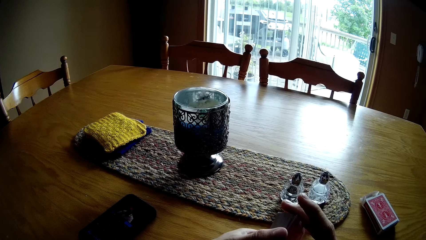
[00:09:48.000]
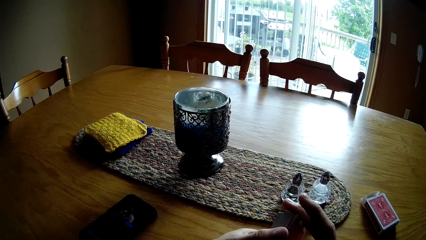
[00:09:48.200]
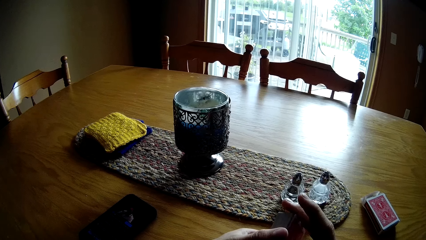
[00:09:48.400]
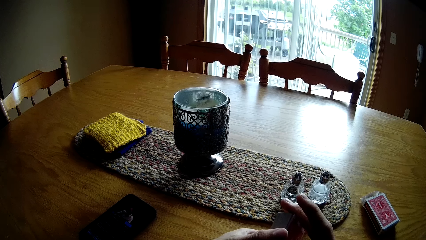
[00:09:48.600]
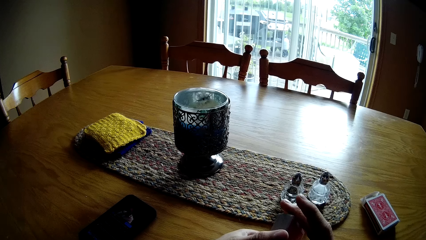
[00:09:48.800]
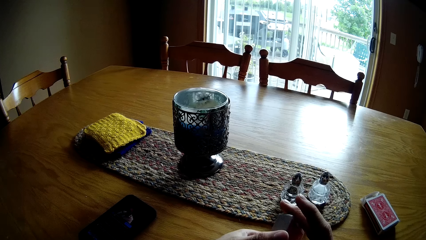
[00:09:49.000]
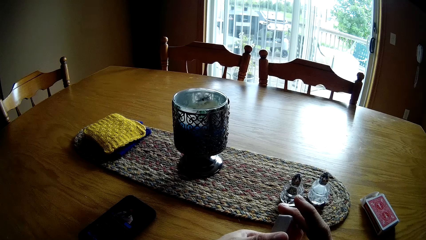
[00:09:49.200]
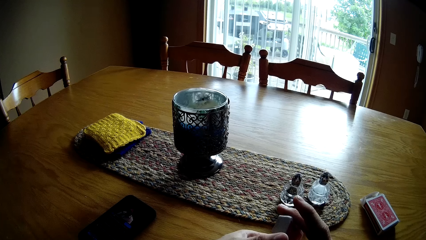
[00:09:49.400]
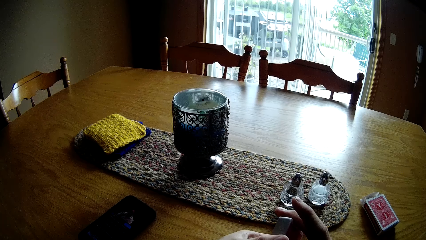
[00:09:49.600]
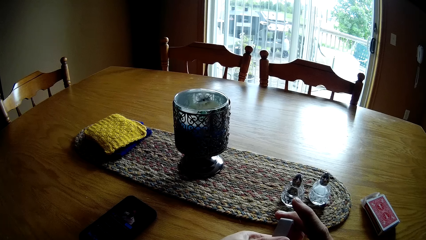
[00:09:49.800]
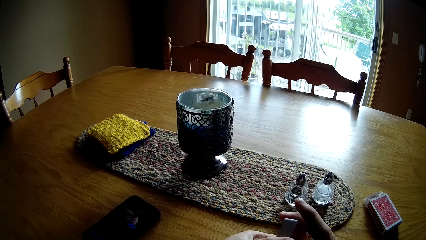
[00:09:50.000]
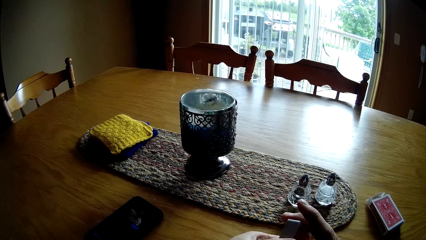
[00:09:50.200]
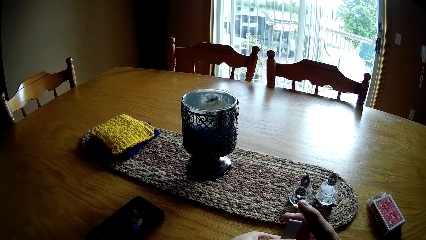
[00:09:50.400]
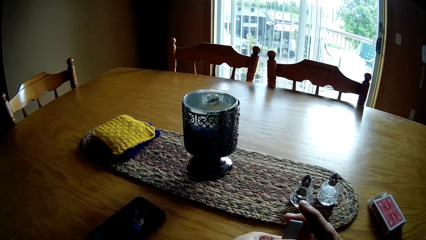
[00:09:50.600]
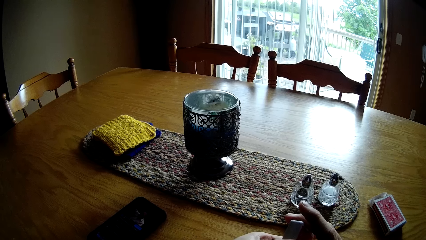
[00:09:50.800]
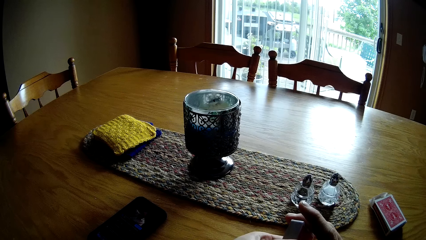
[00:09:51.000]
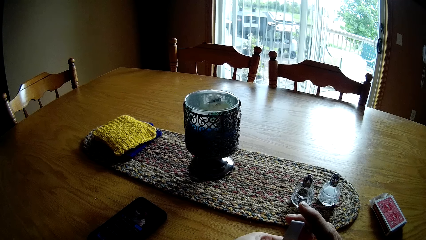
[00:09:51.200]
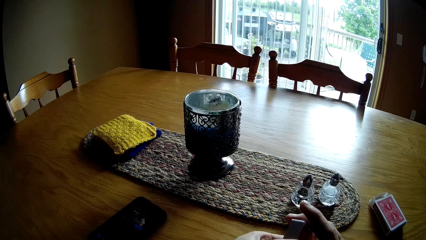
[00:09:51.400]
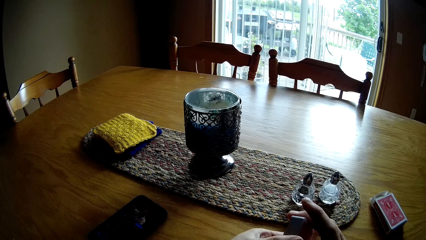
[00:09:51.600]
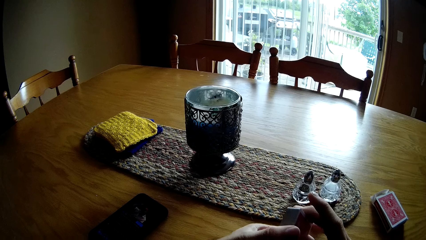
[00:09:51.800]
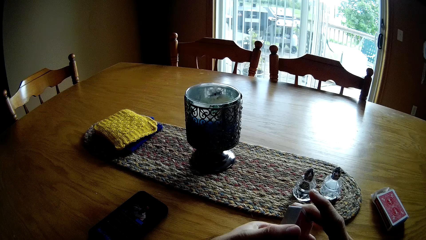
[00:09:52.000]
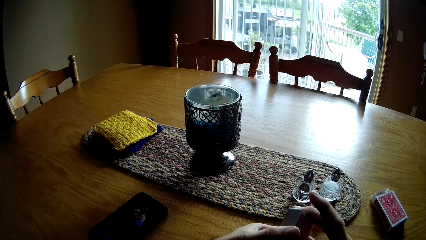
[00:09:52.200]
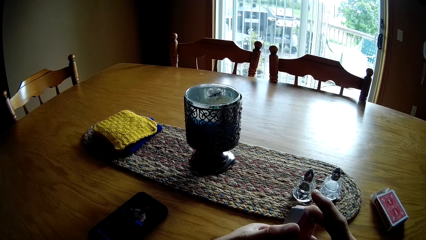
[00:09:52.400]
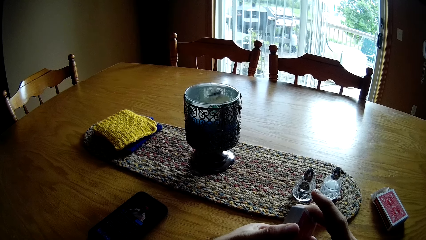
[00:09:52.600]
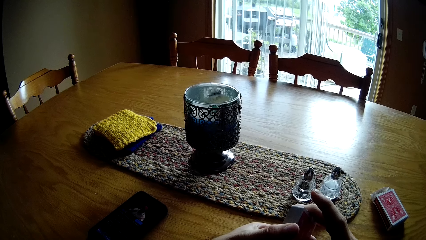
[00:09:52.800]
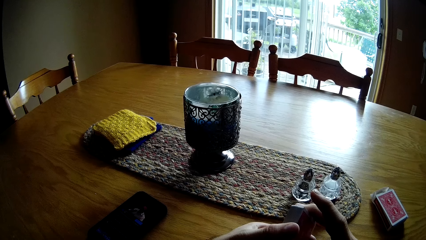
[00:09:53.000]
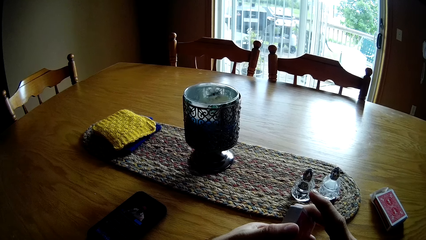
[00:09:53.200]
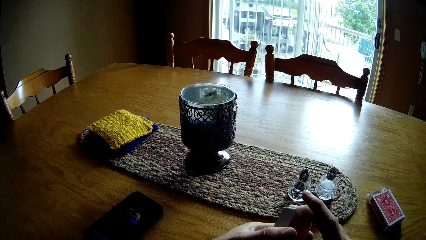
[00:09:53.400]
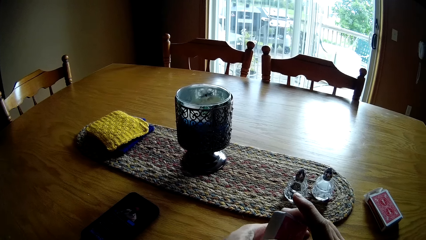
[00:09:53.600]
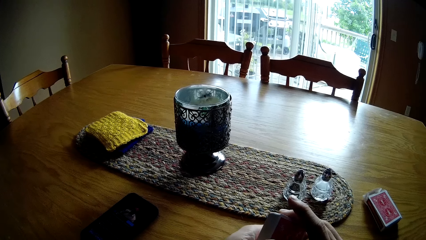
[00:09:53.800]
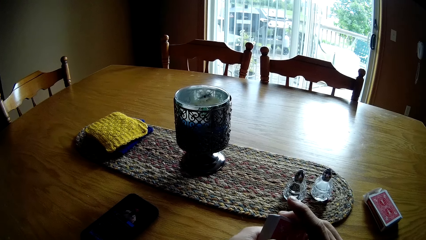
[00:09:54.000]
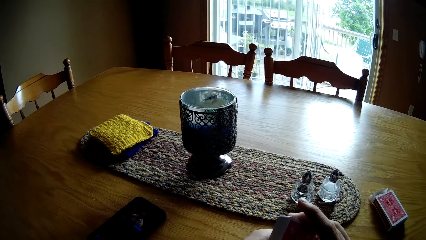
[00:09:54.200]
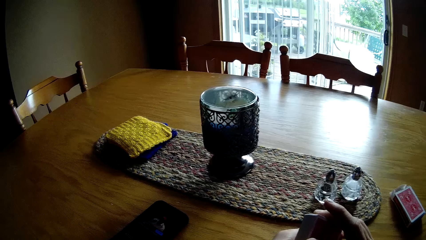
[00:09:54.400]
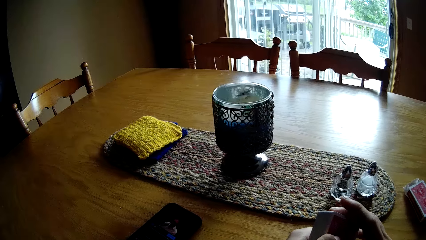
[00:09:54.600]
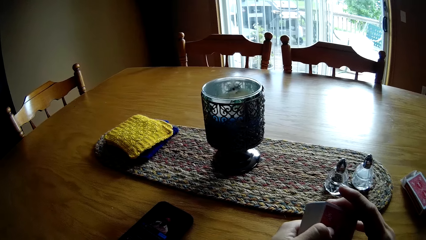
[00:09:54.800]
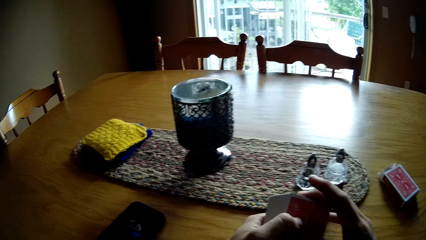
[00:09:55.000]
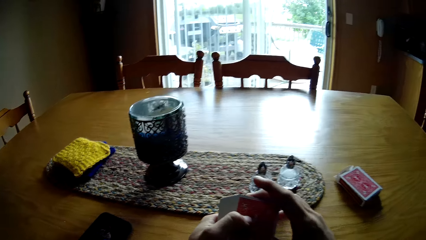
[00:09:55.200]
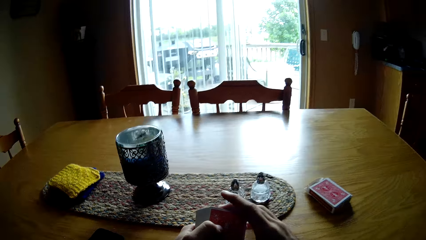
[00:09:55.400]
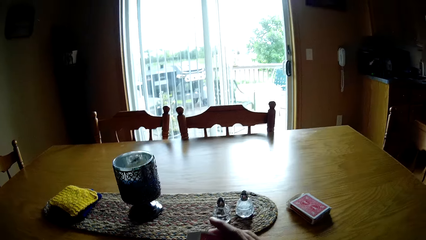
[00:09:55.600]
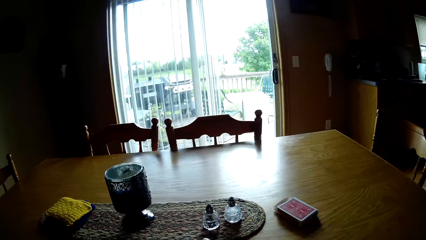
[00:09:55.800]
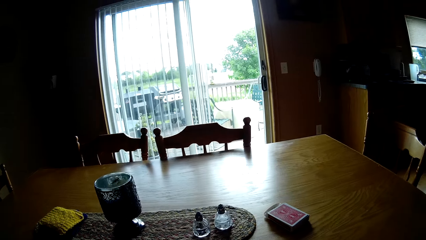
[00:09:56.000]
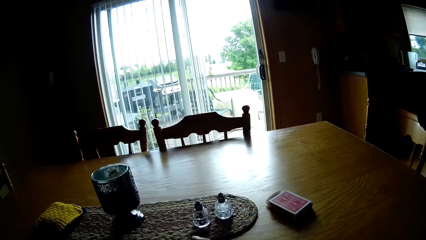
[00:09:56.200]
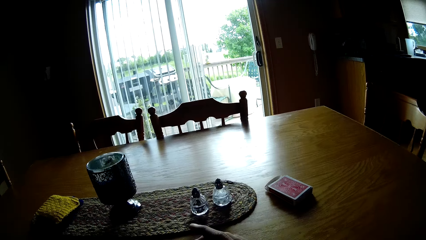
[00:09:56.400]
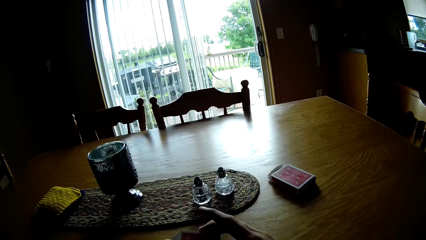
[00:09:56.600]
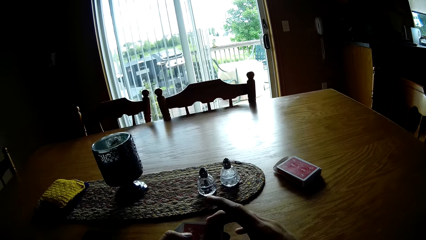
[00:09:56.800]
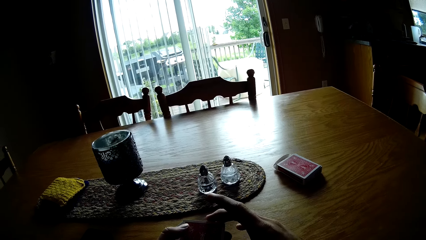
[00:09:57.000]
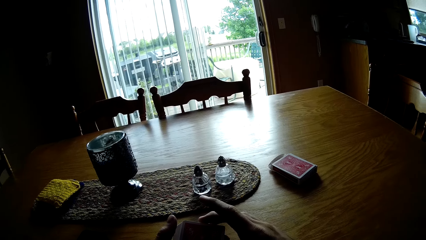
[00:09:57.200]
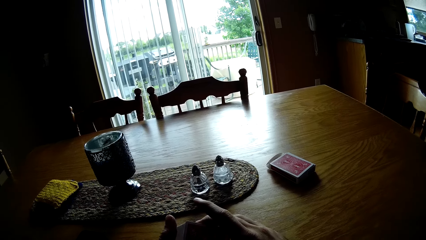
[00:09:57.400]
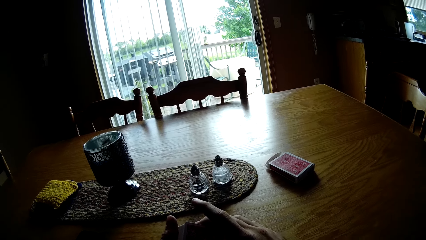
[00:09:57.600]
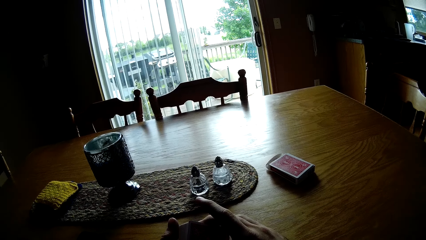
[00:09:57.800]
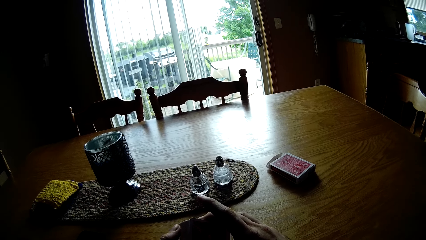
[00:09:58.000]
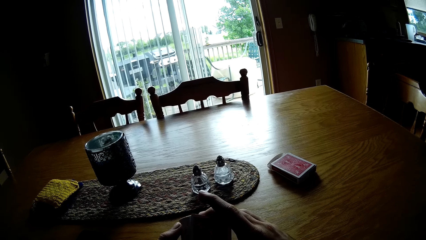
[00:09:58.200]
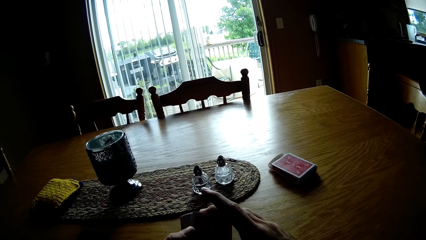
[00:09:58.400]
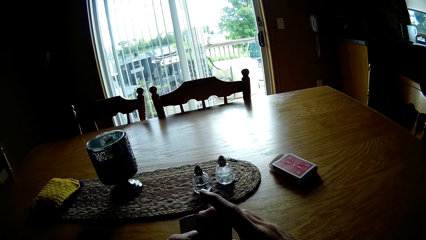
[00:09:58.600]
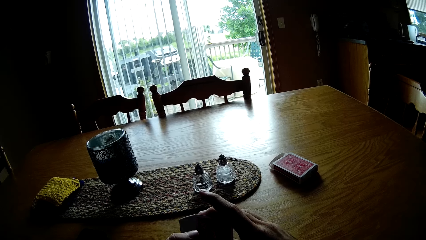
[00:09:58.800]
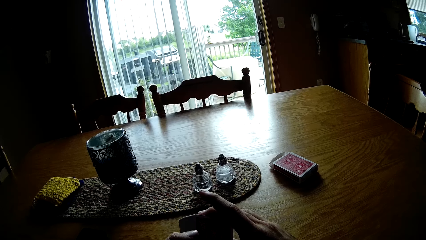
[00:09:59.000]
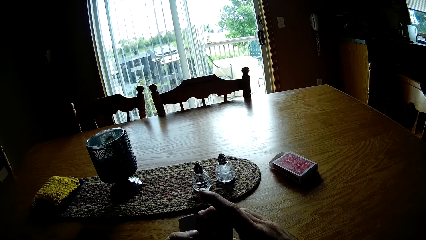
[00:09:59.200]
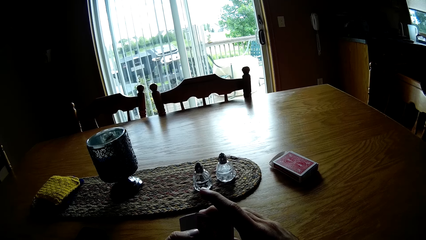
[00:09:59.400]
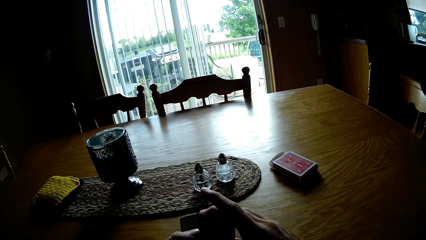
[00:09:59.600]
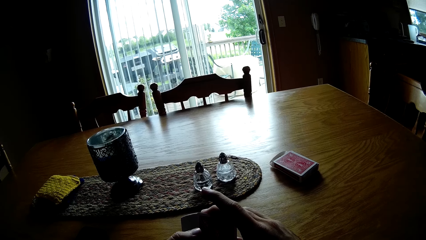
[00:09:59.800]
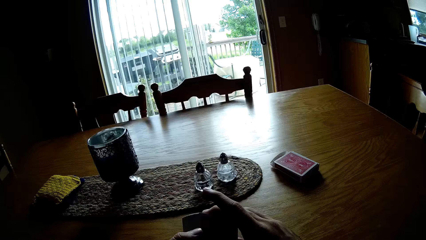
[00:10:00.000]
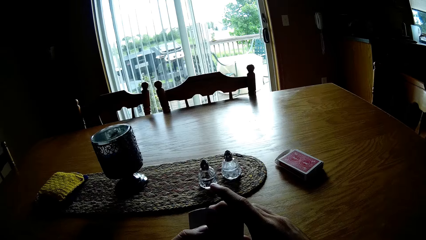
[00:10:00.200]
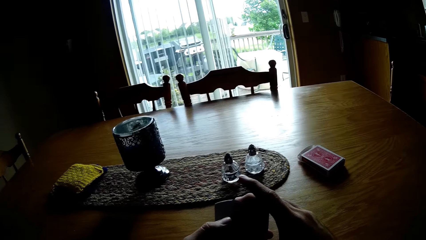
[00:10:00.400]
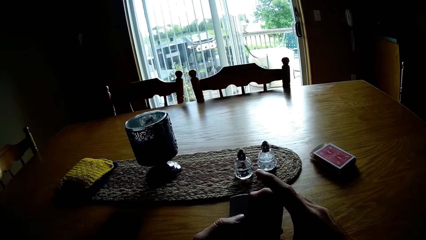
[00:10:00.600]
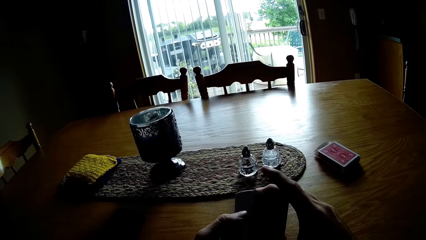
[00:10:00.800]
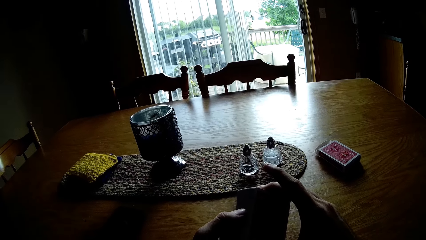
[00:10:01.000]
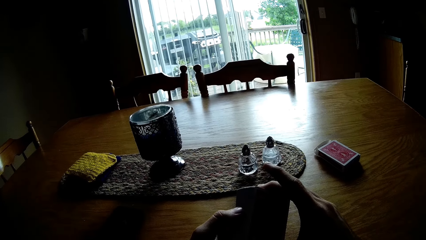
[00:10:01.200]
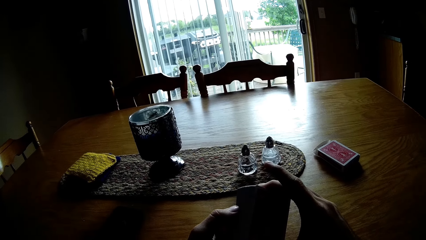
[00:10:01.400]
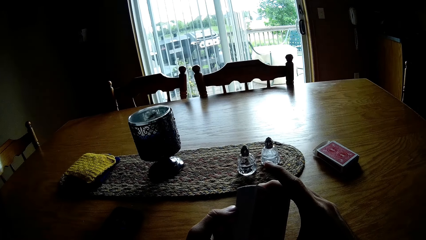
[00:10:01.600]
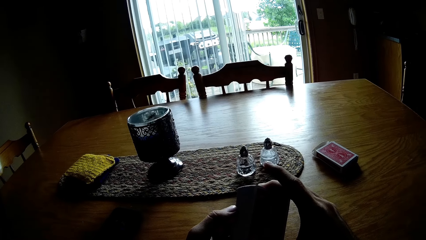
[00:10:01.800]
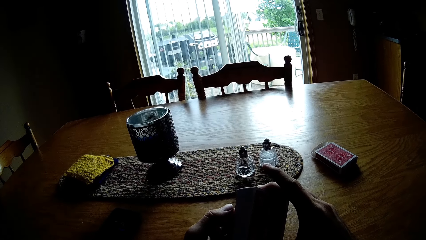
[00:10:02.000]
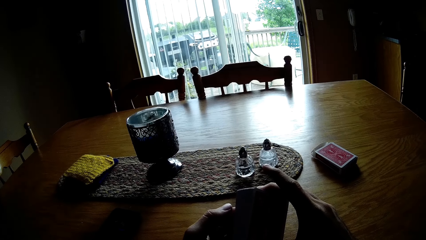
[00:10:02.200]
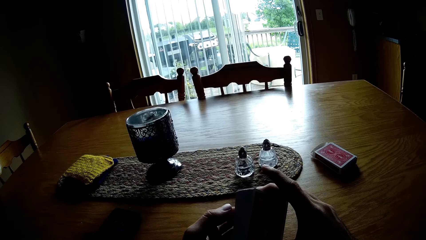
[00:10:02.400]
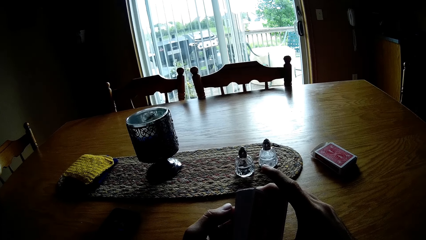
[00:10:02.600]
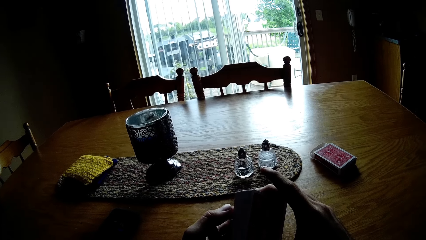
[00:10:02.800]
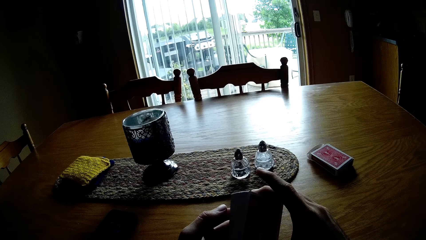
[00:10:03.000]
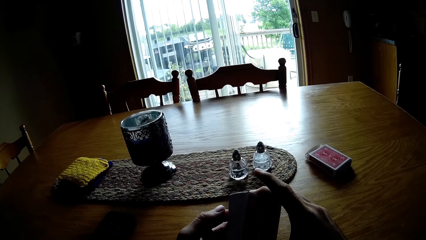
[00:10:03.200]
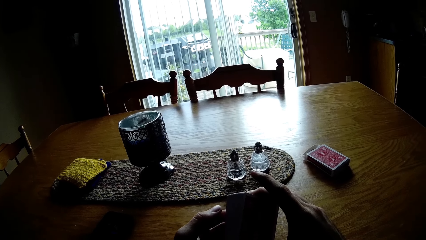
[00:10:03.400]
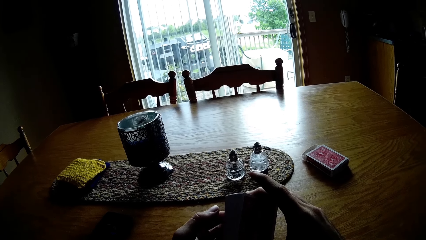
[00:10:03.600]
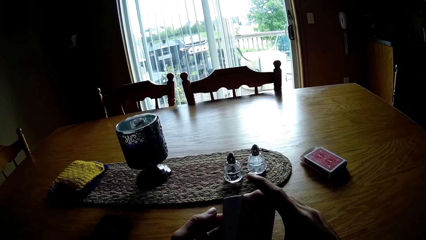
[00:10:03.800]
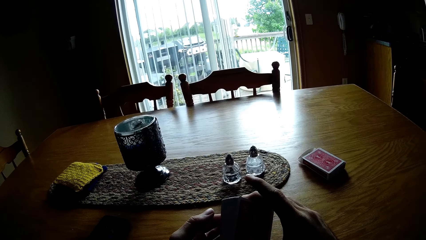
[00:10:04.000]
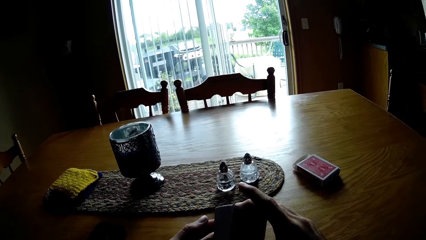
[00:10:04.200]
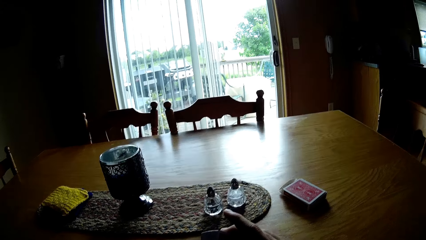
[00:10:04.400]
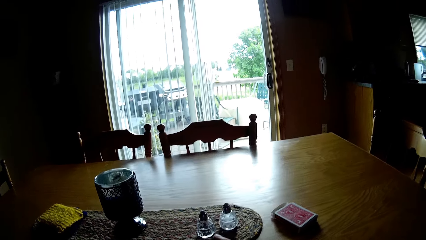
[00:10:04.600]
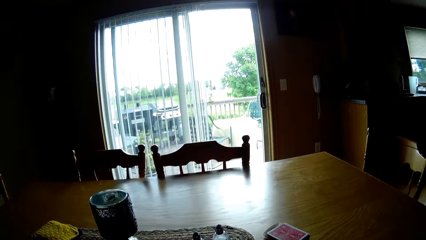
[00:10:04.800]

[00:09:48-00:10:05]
The camera wearer looks around.
